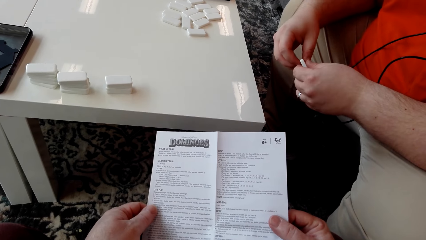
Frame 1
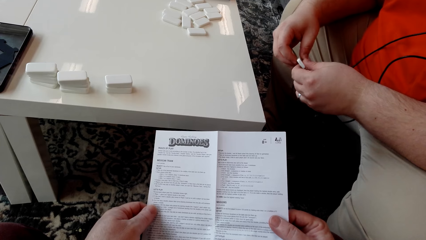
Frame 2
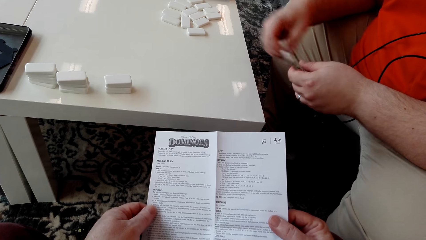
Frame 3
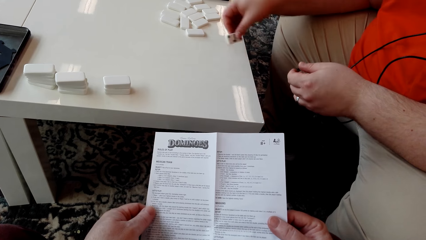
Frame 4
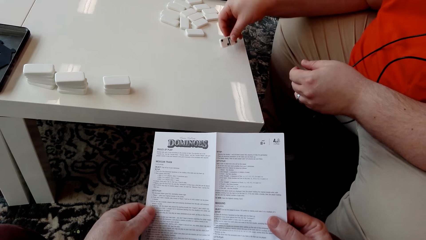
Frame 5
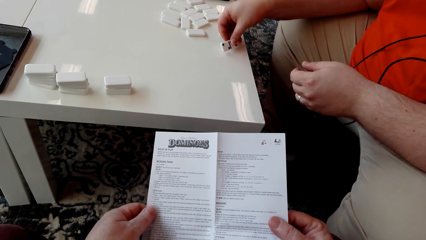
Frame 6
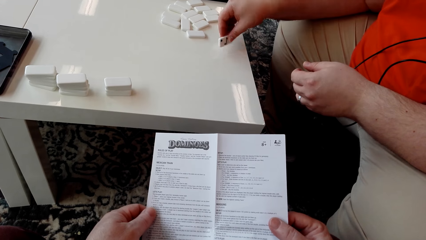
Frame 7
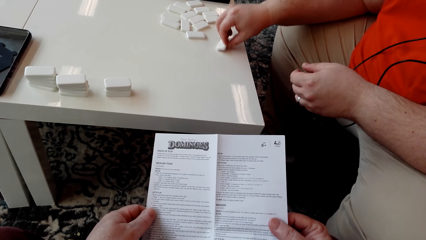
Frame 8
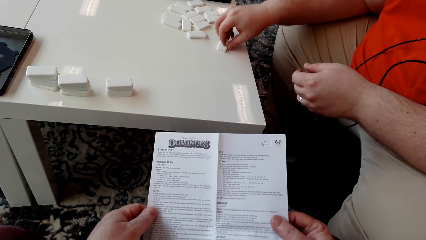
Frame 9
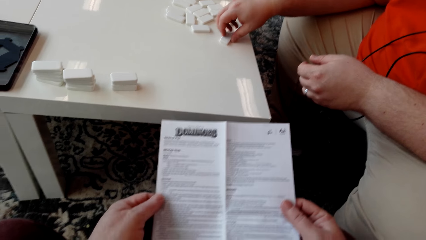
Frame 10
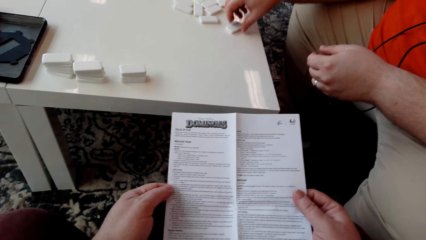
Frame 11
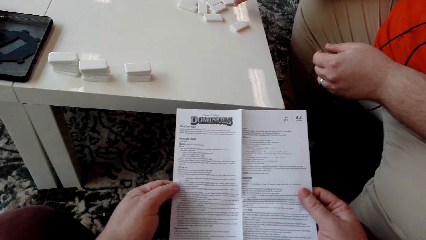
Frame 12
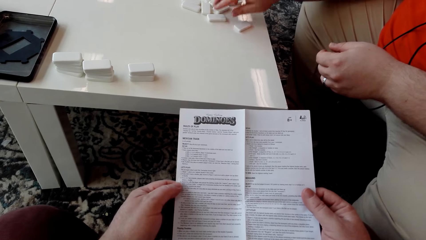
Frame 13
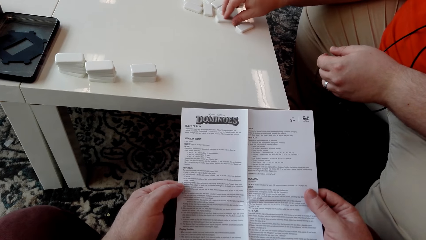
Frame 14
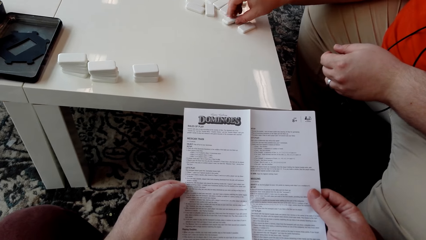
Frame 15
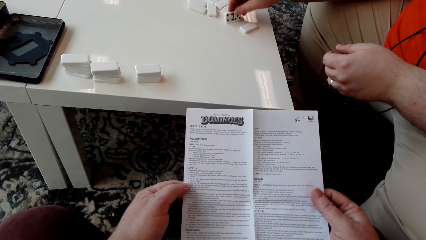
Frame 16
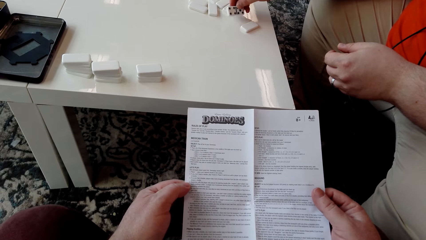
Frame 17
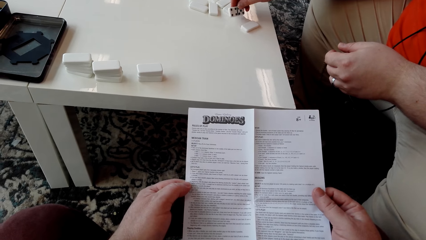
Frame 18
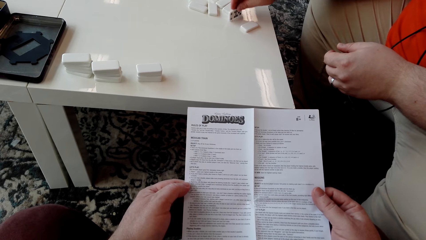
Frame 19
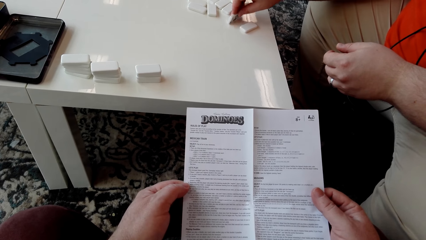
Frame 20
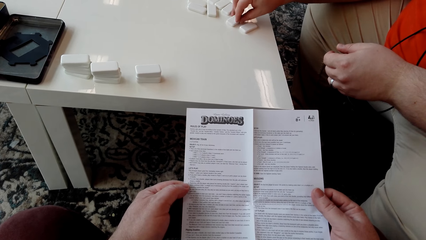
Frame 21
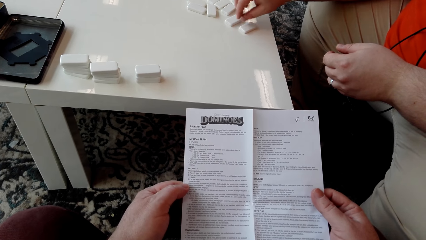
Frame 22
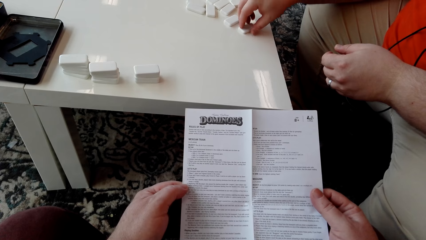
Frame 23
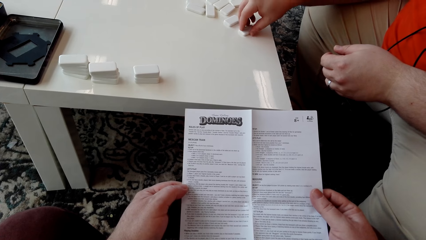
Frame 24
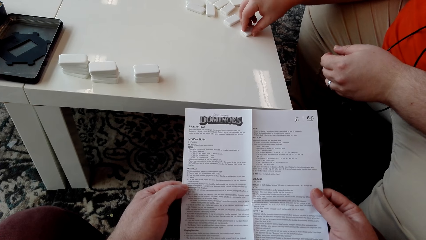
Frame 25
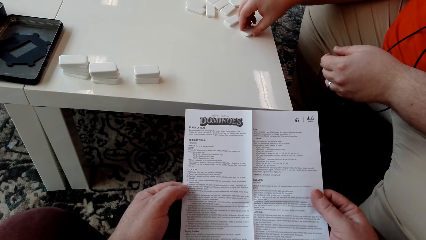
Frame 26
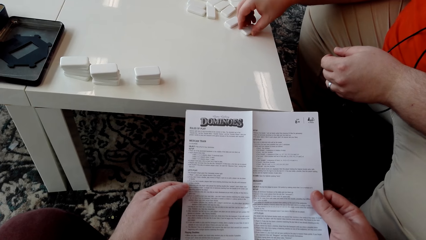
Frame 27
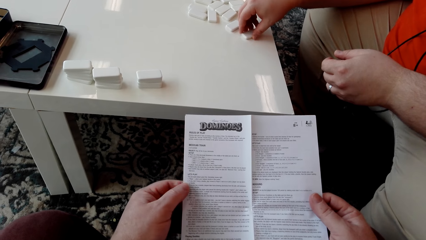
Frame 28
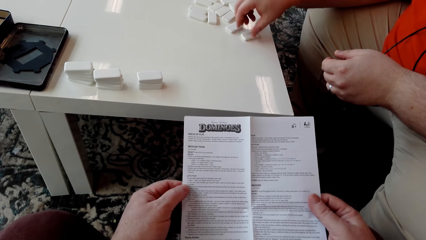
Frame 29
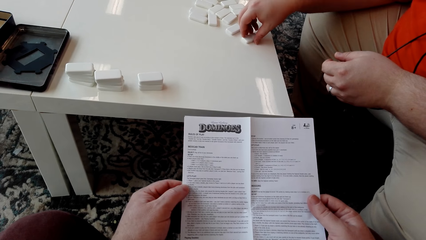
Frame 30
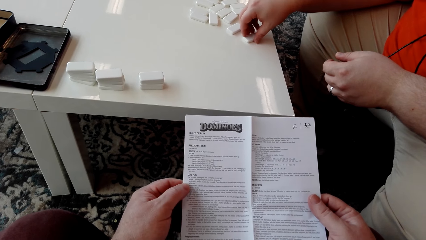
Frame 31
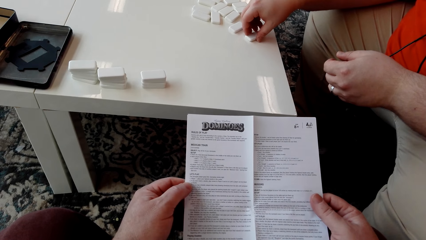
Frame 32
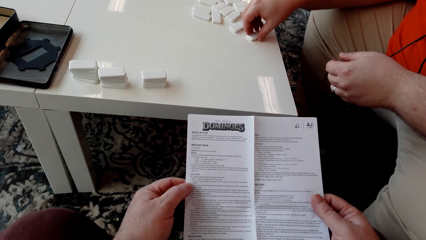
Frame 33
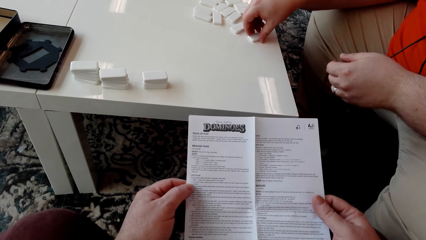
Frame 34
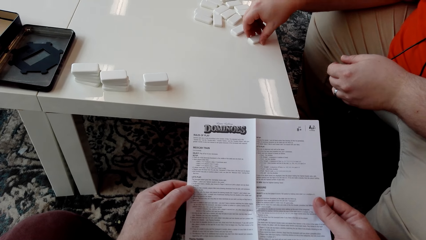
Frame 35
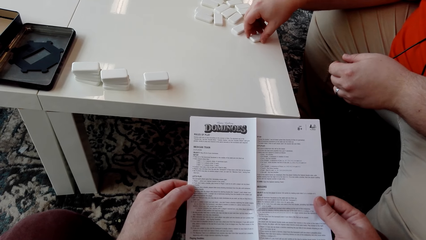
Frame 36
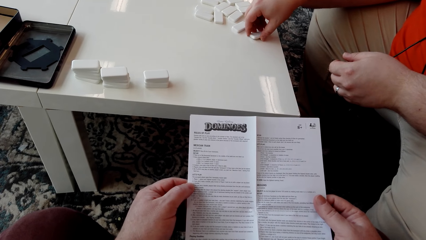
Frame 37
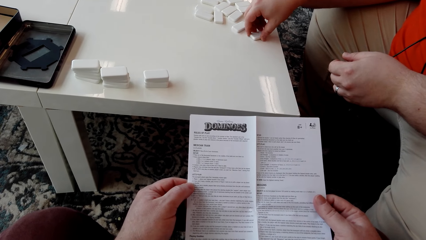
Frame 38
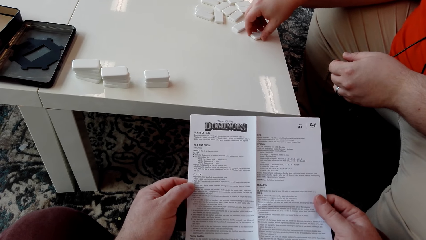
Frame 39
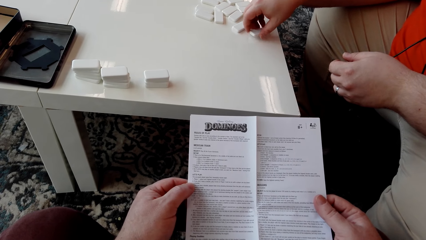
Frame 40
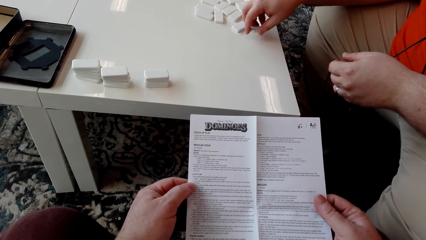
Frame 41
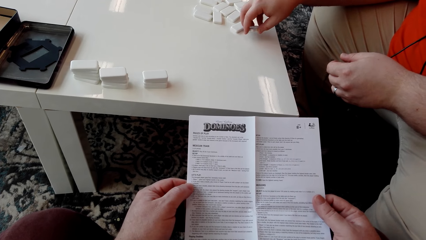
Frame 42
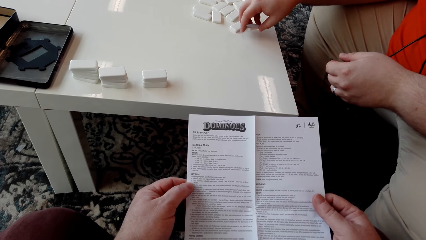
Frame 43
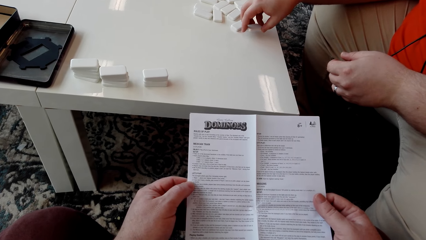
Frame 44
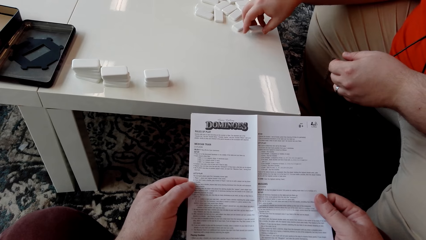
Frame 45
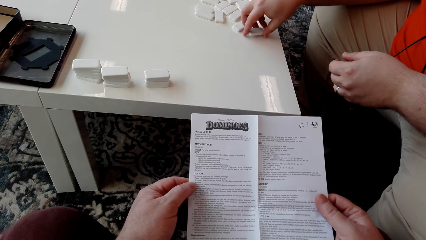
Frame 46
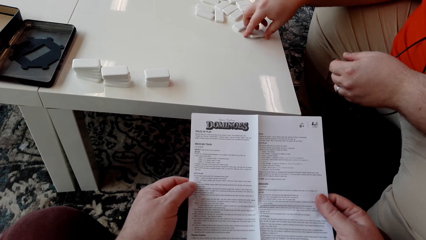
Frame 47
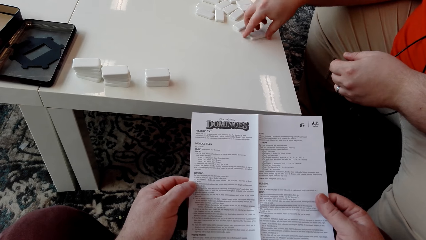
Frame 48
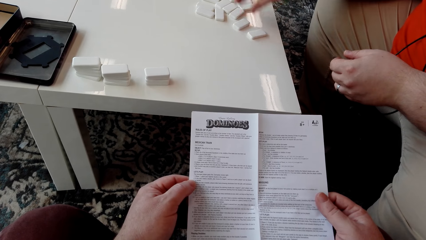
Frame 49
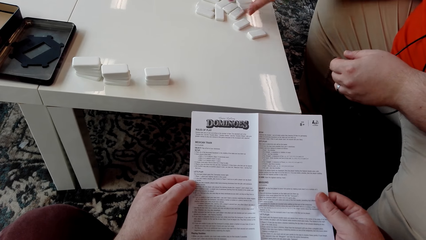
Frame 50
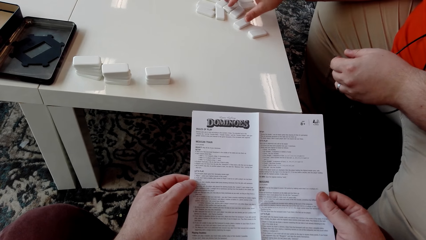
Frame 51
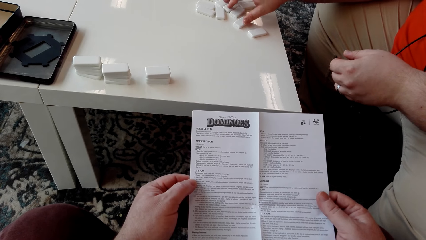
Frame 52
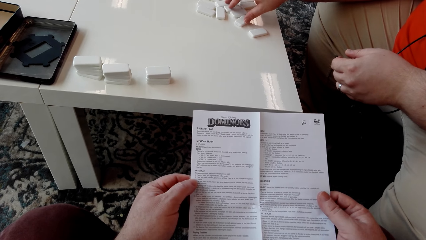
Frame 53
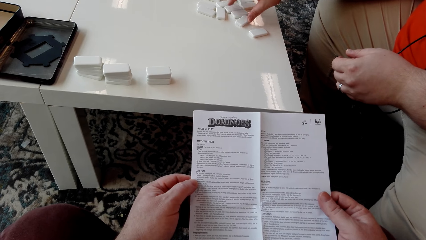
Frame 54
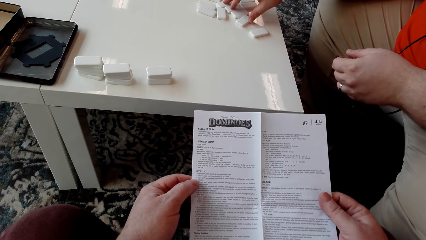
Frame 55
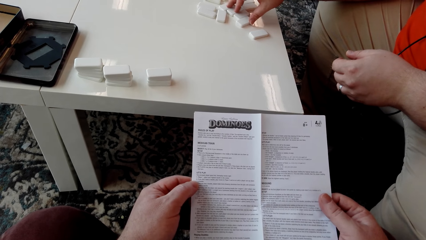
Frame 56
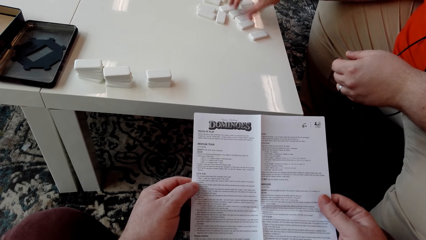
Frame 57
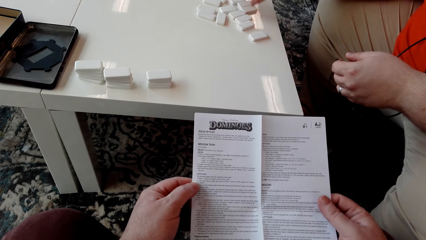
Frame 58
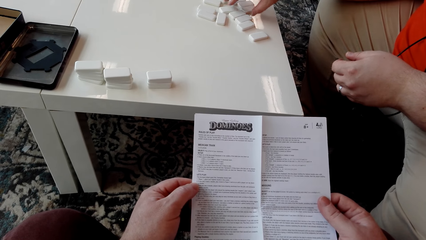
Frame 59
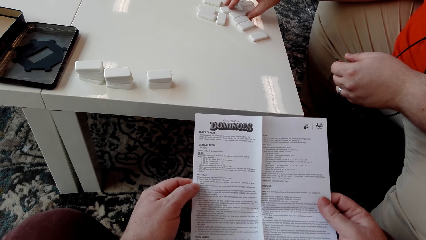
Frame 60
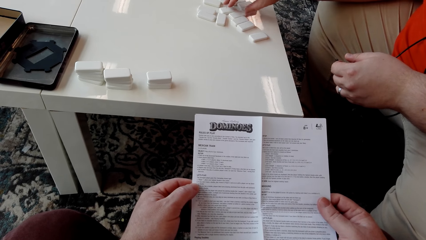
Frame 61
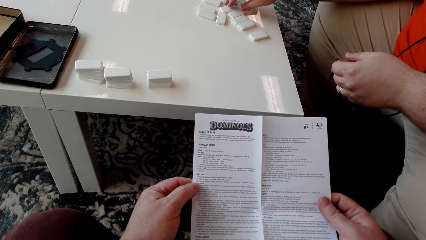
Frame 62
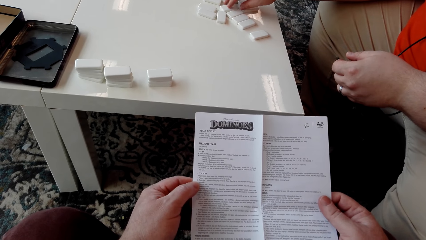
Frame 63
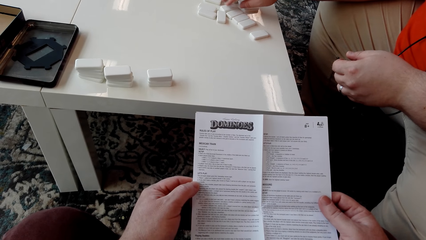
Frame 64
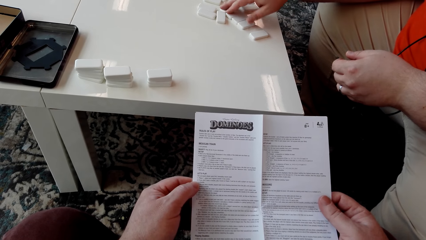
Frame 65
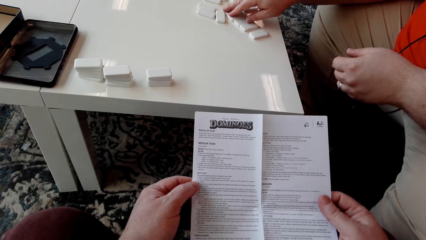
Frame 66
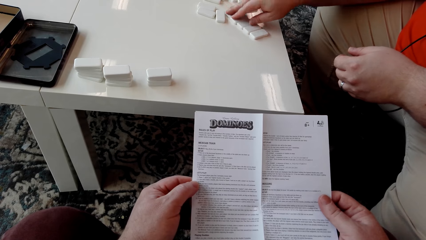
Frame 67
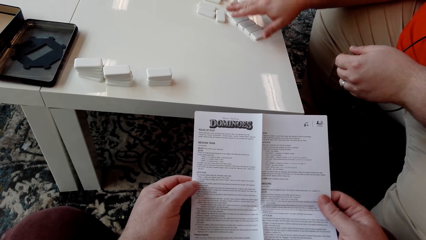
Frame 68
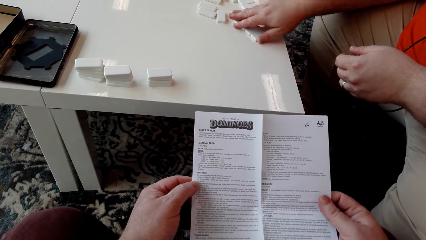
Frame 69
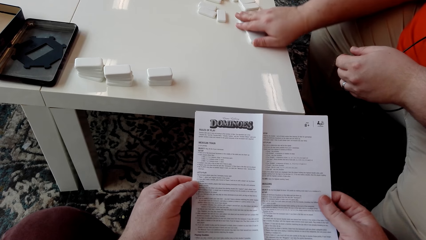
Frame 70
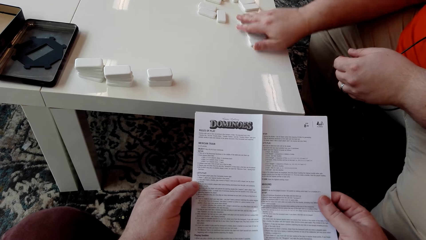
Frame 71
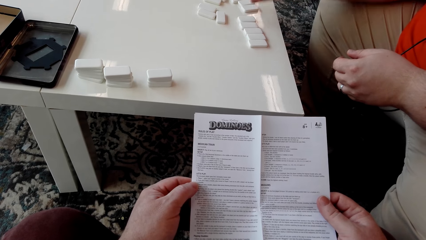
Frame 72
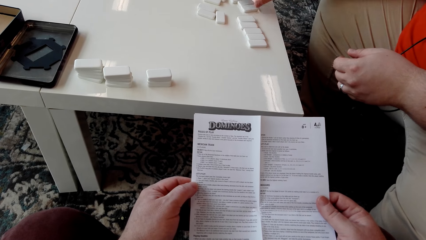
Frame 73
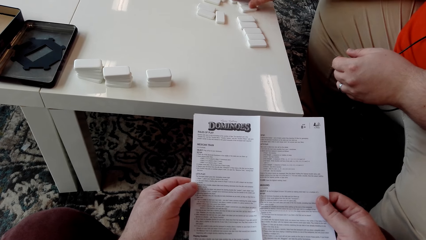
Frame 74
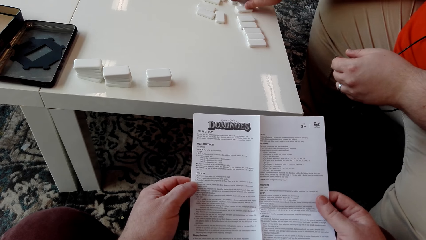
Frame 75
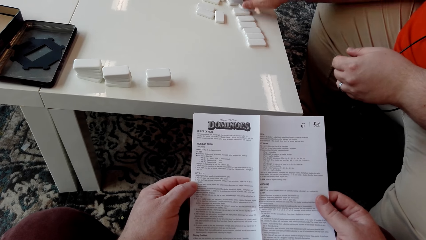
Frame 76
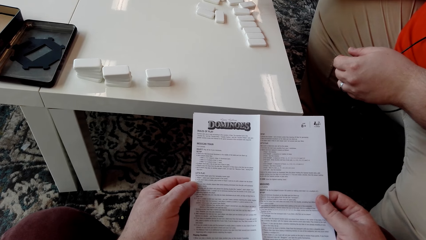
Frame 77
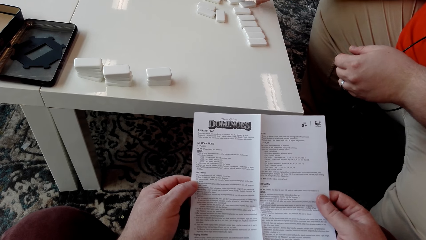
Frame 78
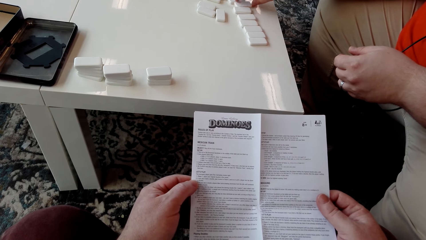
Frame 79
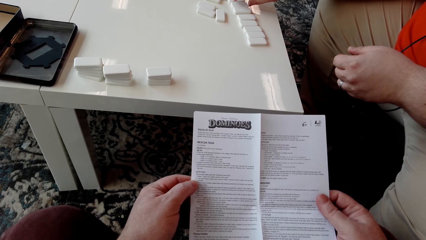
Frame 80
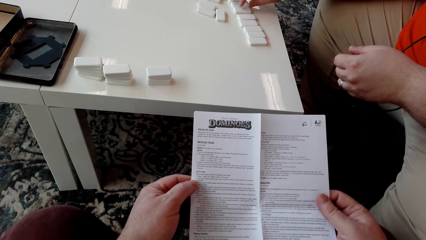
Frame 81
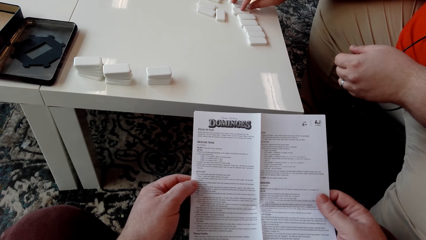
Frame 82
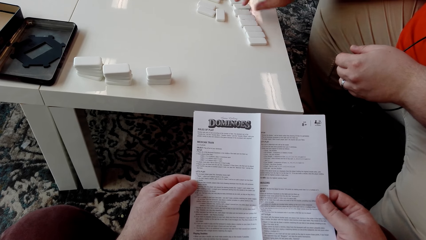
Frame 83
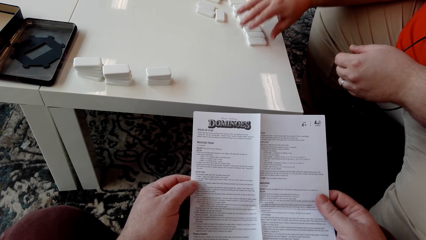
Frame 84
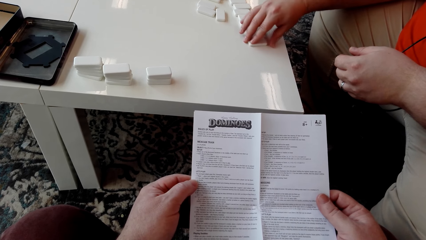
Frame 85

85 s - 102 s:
A man touches a domino piece or tile. He holds the domino tile with the left hand. He puts the domino tile on the table. He picks up a domino tile. He stares at the domino piece. He puts the domino tile on the table. He moves a domino tile on the table. He picks up the domino tile. He puts the domino tile on the table. He arranges the domino tiles on the table.
